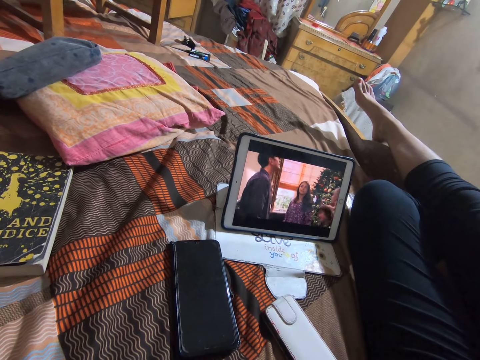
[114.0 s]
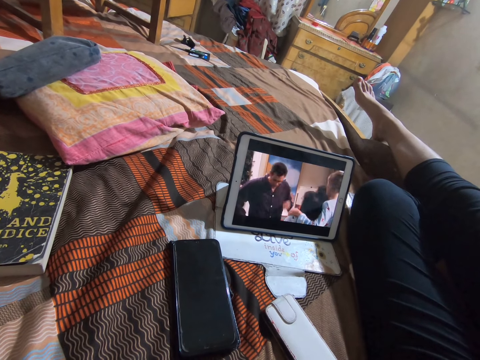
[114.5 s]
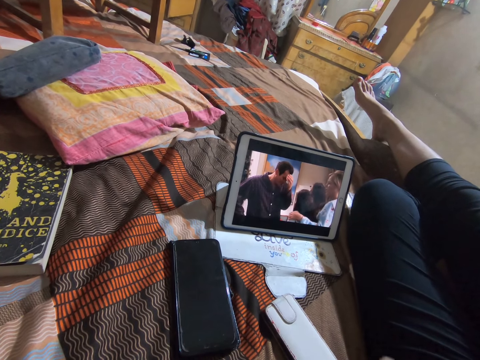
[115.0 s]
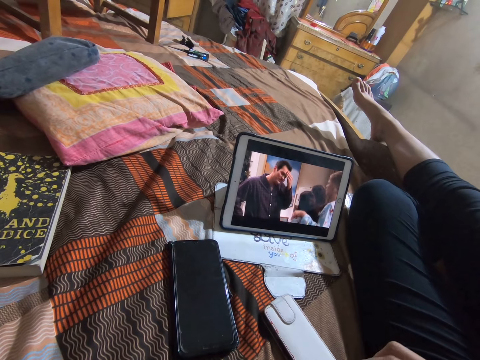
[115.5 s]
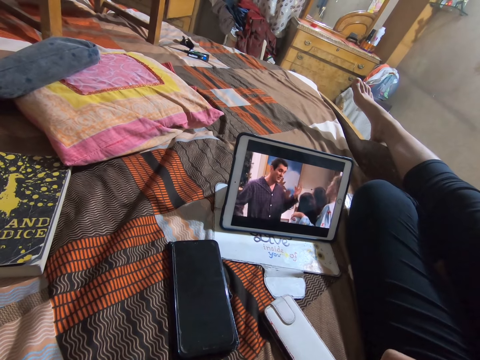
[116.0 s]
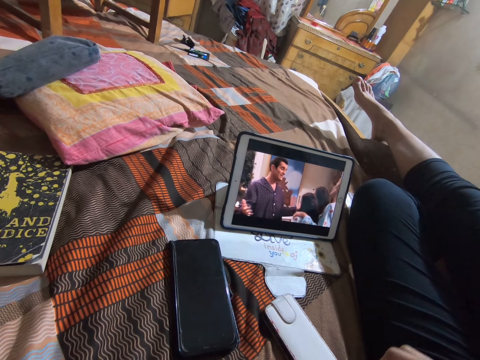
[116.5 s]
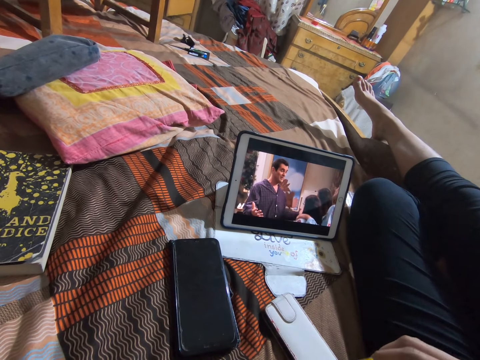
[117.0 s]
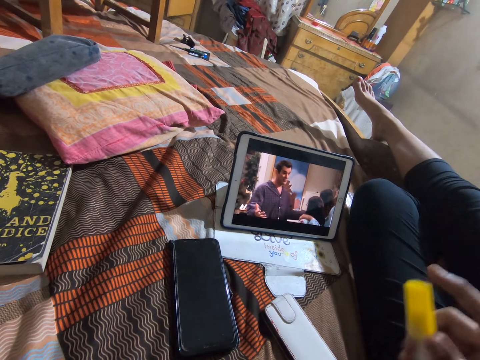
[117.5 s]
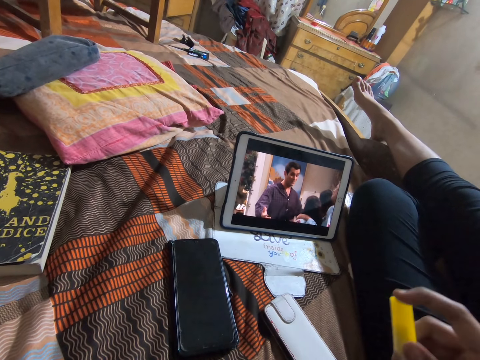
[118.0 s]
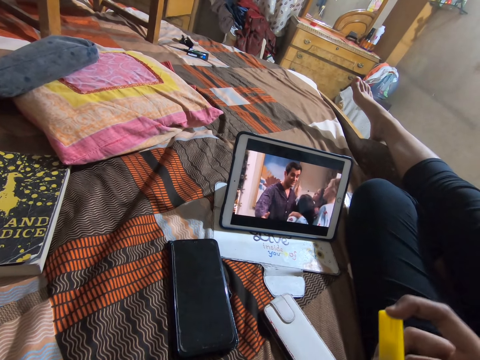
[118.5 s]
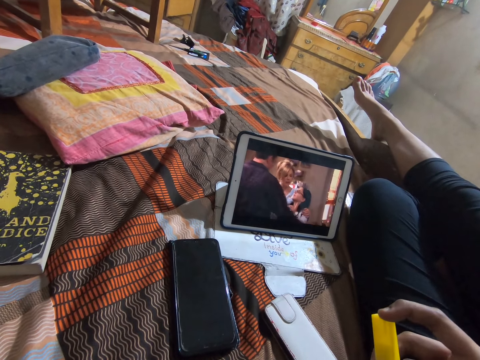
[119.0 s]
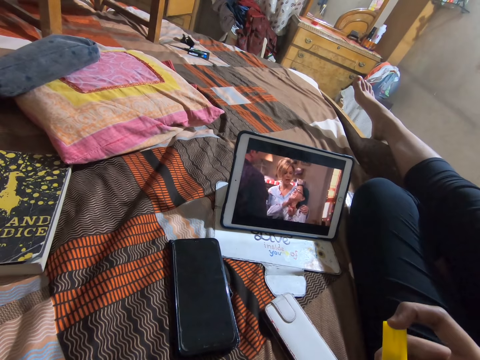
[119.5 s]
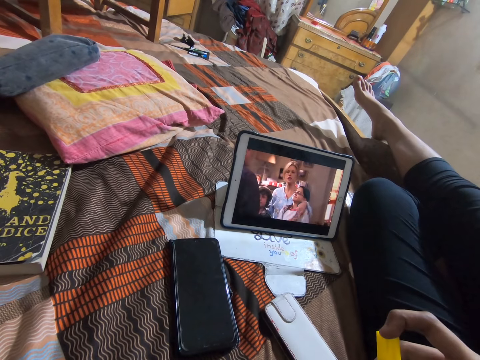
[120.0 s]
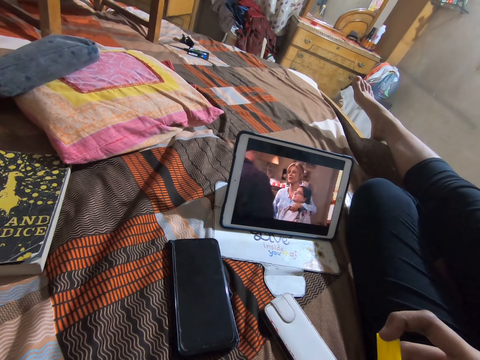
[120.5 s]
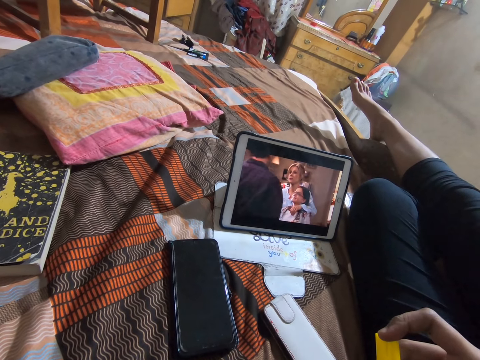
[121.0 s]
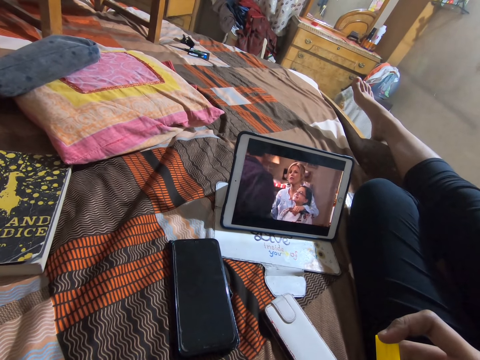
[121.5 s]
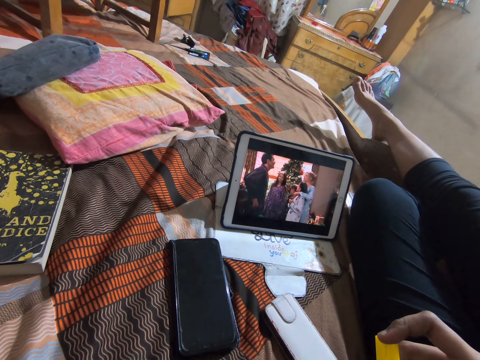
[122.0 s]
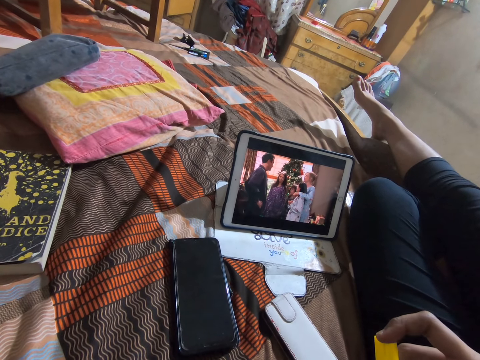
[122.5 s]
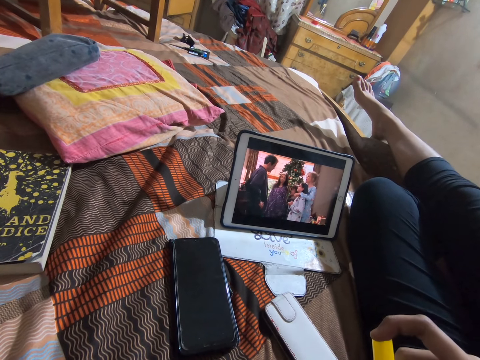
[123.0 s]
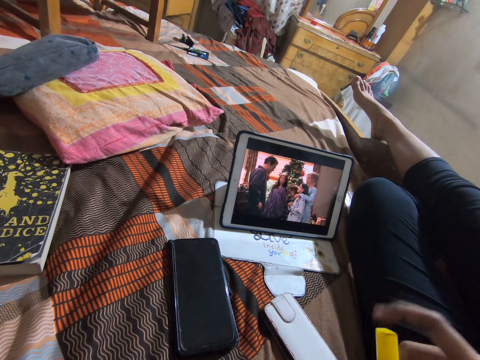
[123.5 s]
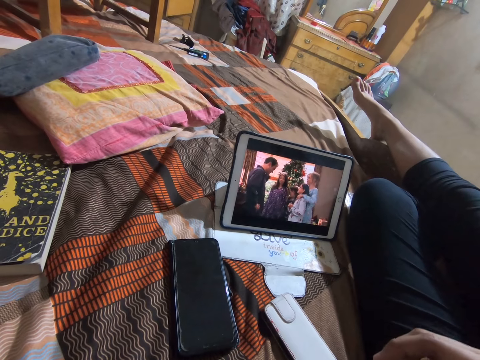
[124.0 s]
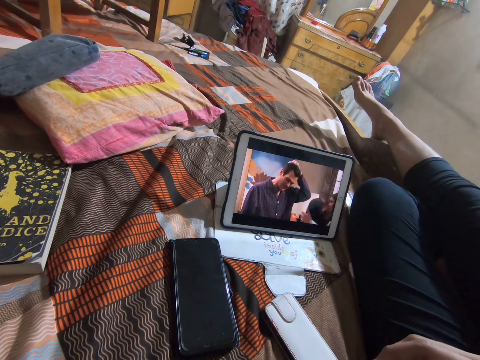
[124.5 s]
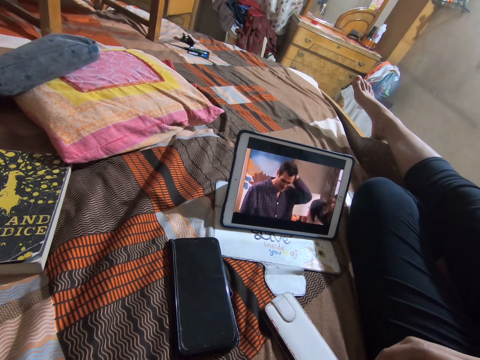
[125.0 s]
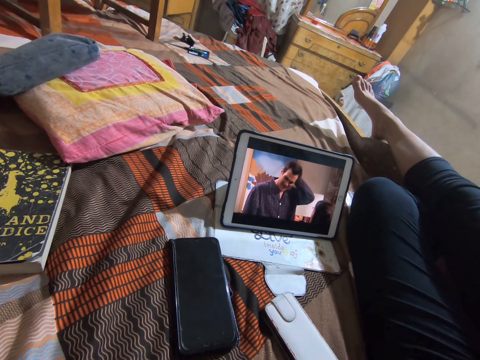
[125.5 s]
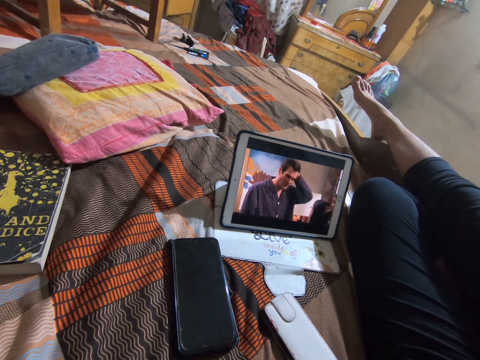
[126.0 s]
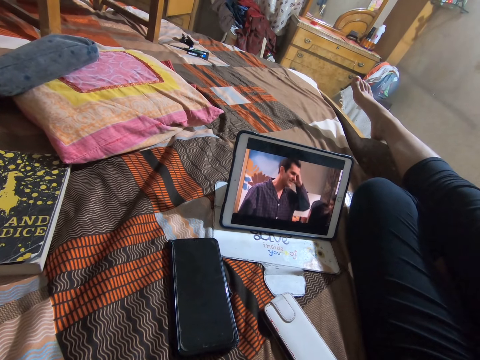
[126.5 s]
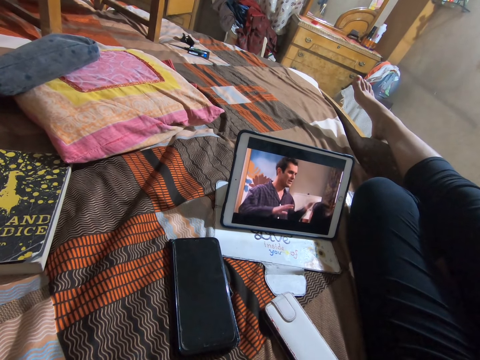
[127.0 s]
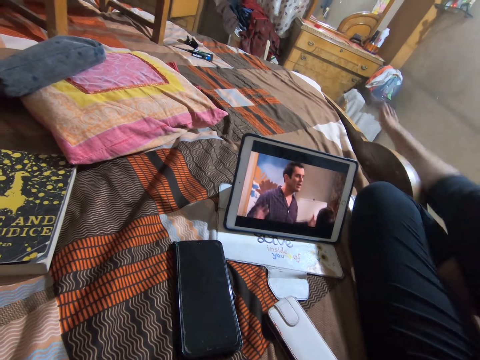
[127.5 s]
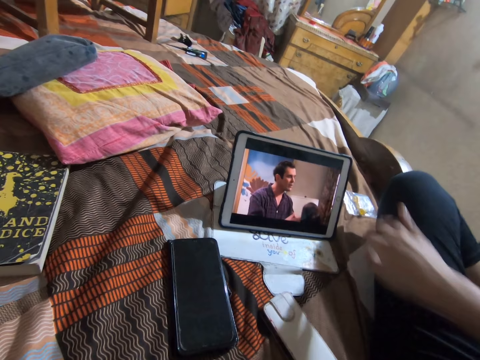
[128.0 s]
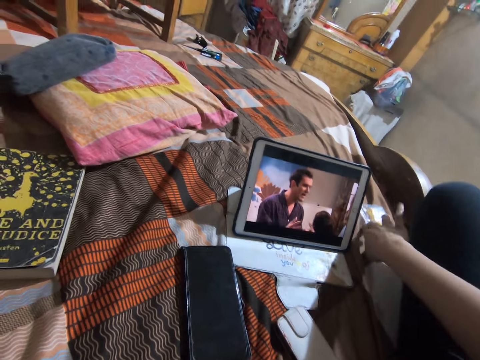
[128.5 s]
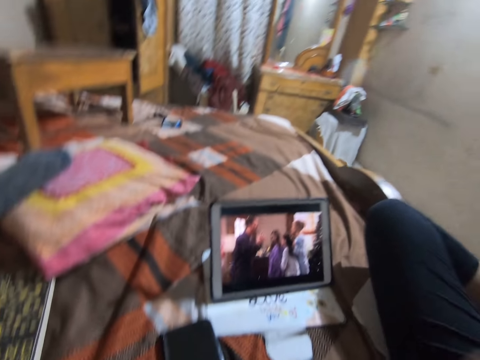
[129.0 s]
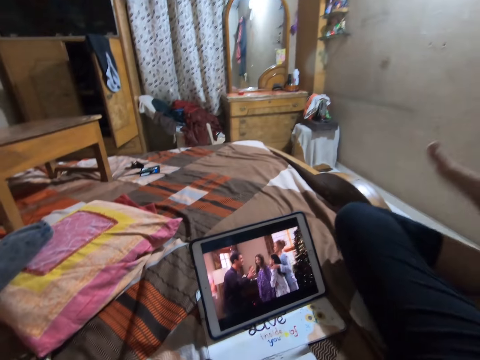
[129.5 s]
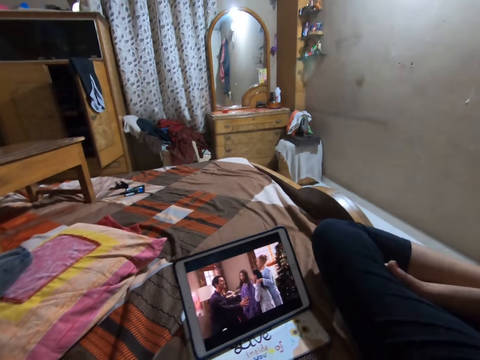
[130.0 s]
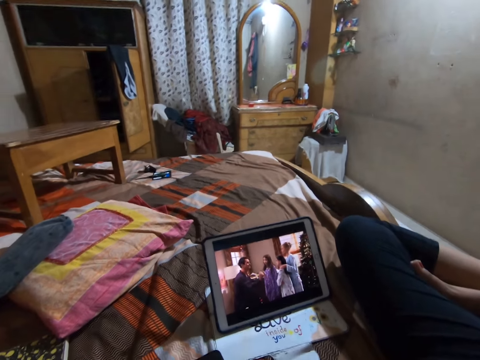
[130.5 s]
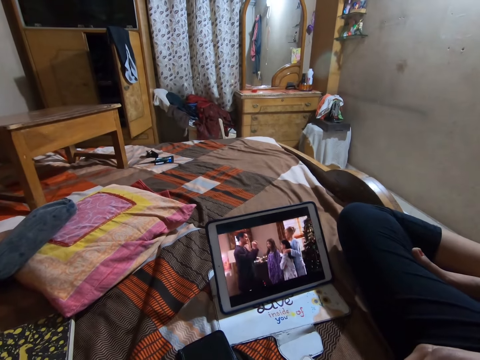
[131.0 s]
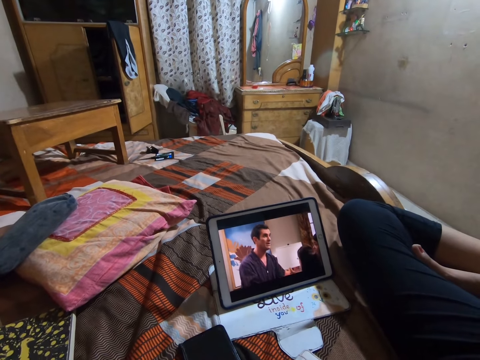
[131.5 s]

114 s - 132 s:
The camera wearer moves the hand. They lift something. They watch on a tablet. They move the right hand. They watch on the tablet. They put the right leg down. They pick a sachet or paper from the bed. They move the right hand. They watch on the tablet. They fold the legs.

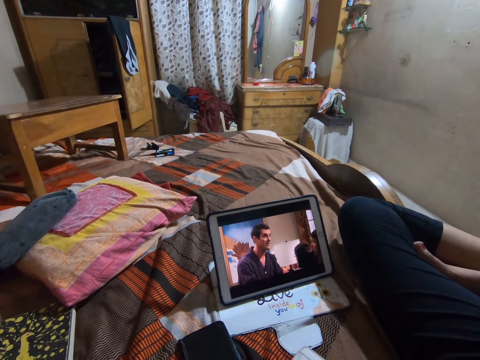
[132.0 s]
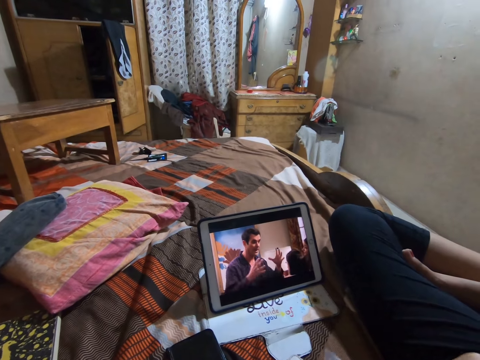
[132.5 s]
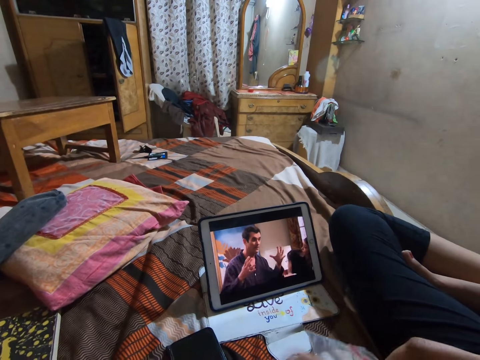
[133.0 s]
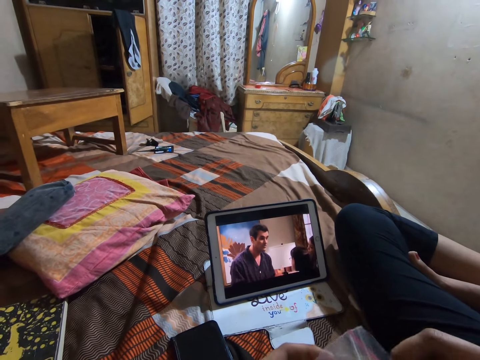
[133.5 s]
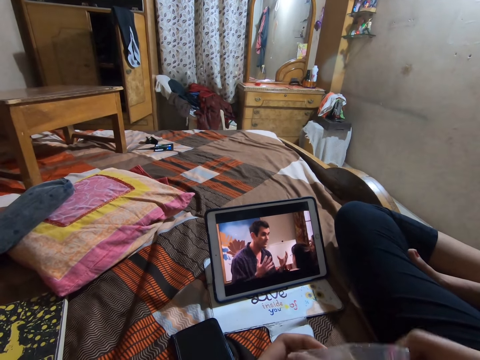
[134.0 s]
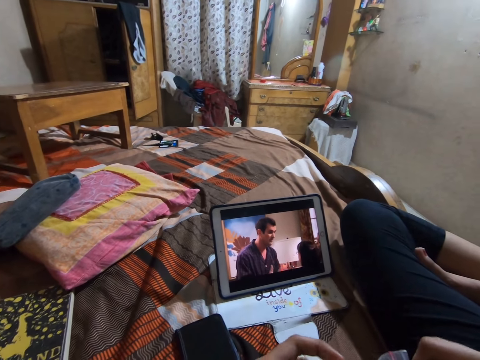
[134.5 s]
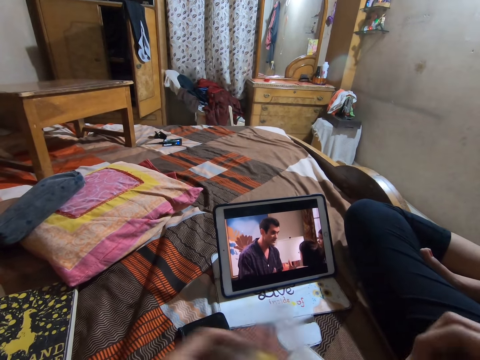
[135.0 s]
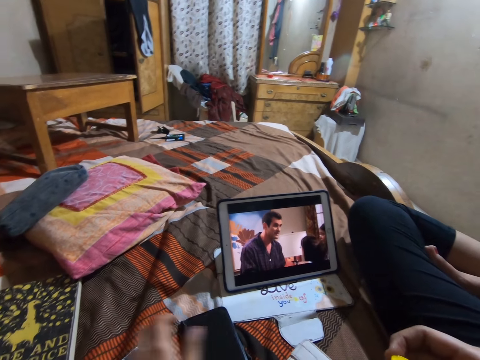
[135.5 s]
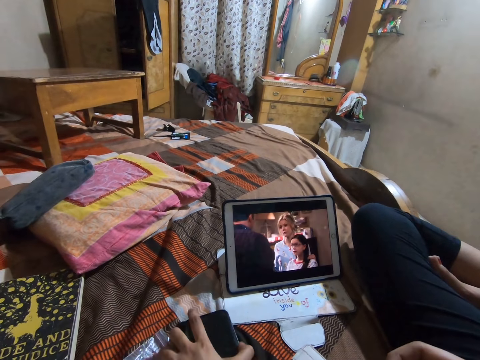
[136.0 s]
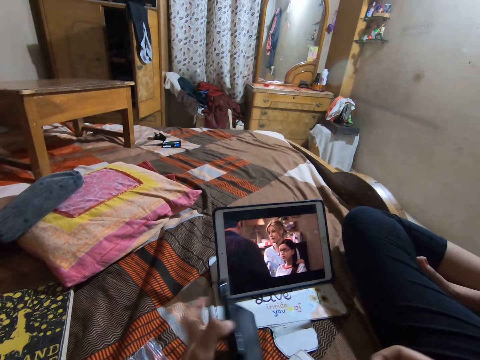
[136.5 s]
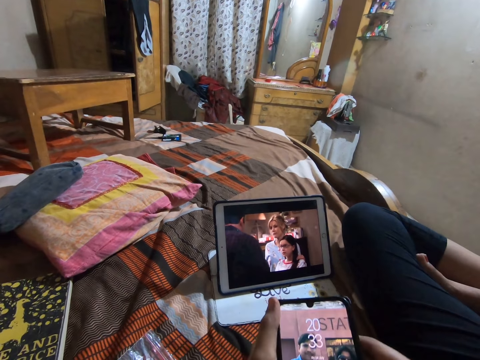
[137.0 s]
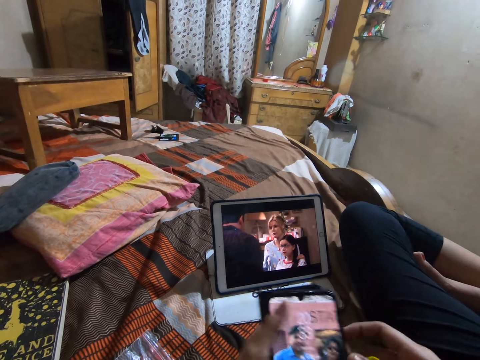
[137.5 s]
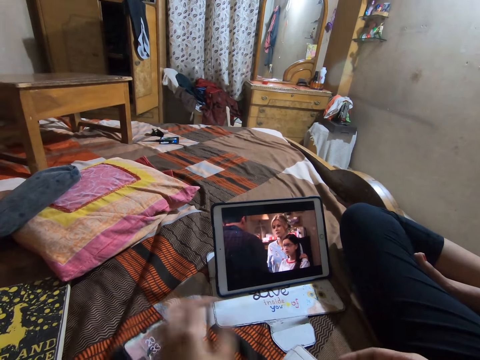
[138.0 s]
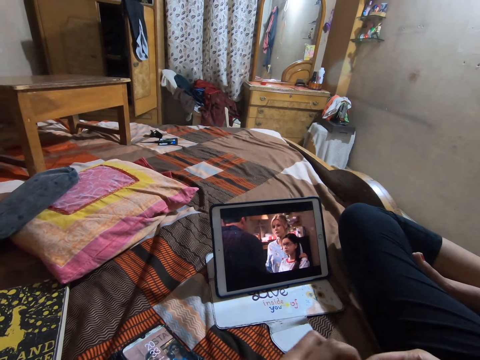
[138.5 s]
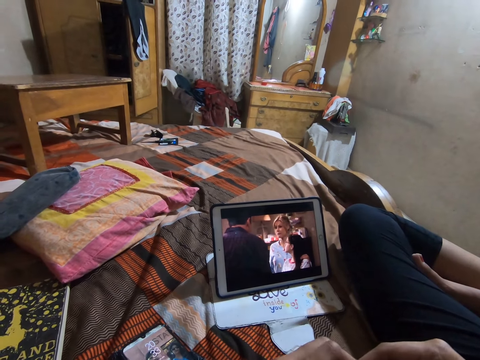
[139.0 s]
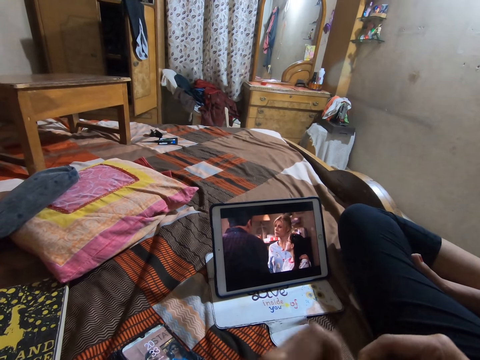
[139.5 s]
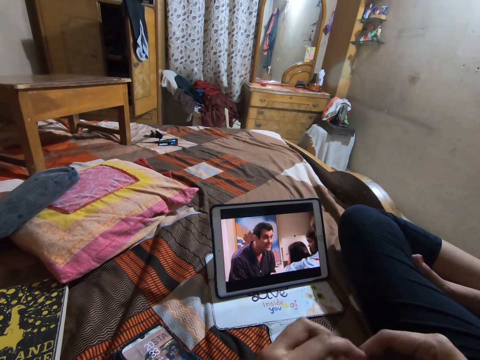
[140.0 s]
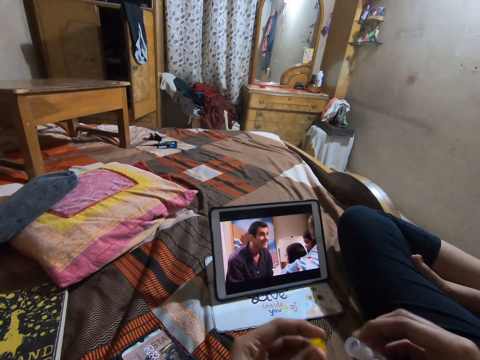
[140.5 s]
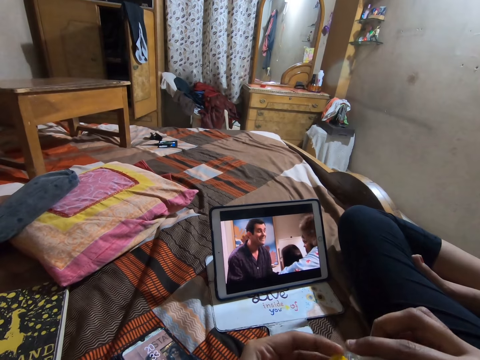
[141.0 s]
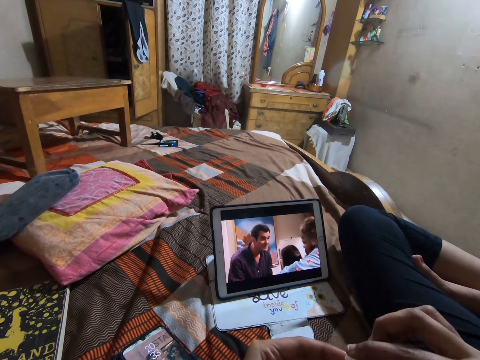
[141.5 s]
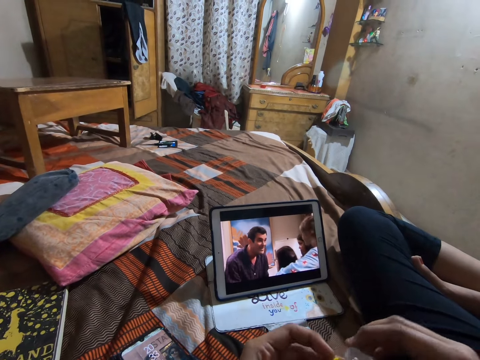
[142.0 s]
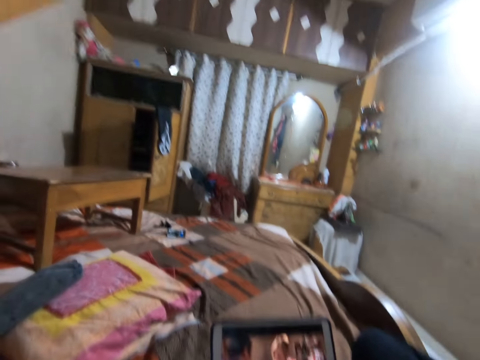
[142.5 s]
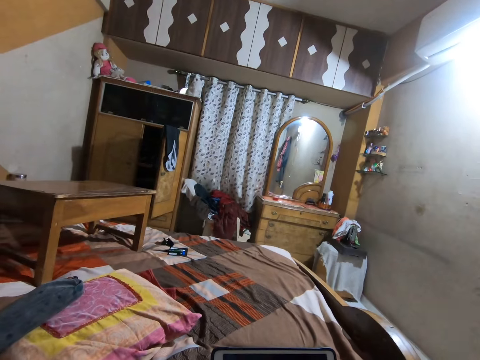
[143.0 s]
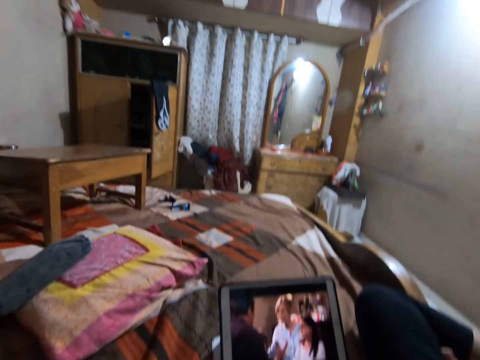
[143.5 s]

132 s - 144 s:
The camera wearer opens the paper. They remove something from the paper. They move the left hand. They put the sachet on the bed. They watch on a tablet. They open the phone. They touch the phone. They lift the phone. They look at the phone. They place the phone on the bed. They move the left hand. They watch on the tablet. They hold a bottle of something. They pour something on the lid. They look around.
